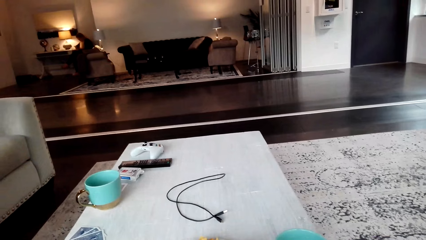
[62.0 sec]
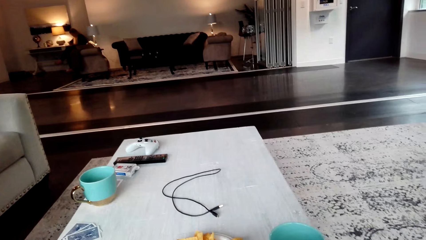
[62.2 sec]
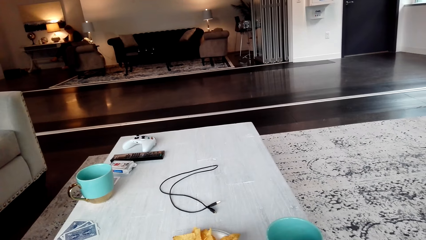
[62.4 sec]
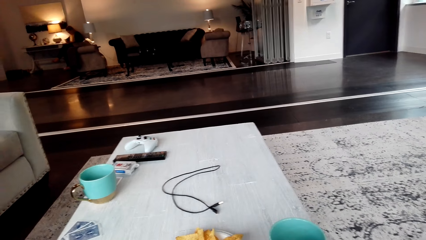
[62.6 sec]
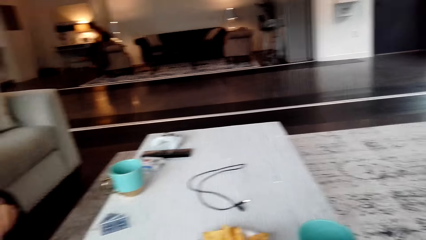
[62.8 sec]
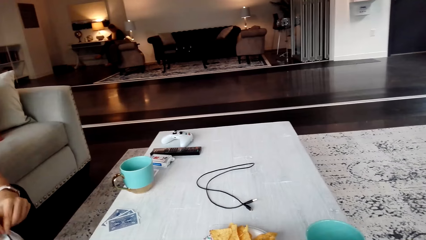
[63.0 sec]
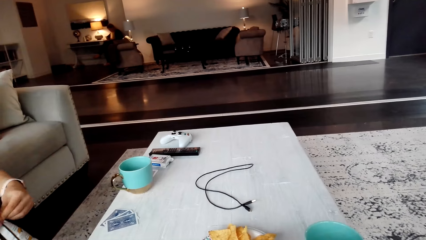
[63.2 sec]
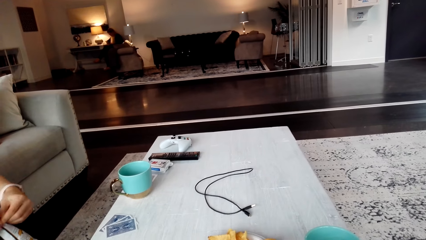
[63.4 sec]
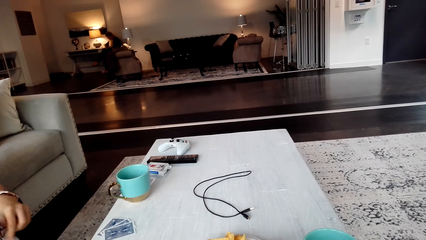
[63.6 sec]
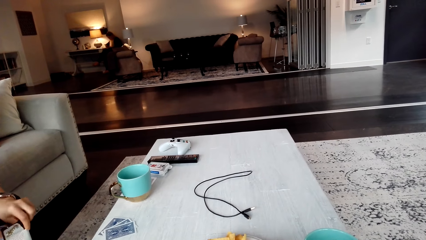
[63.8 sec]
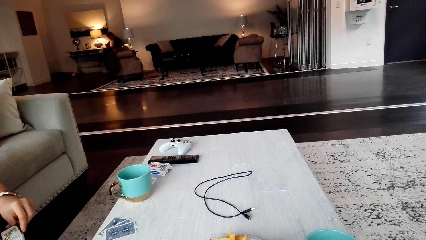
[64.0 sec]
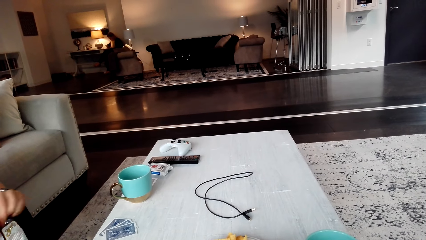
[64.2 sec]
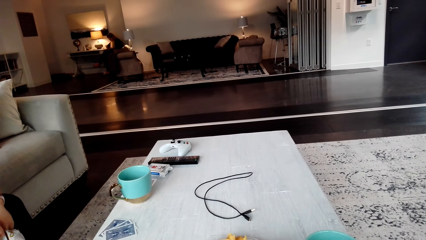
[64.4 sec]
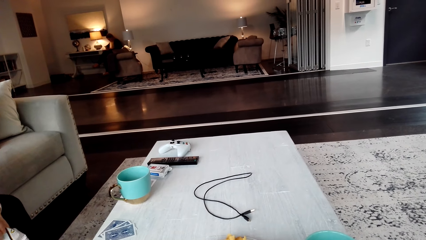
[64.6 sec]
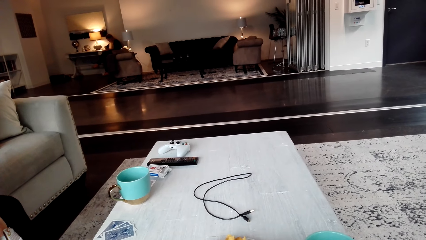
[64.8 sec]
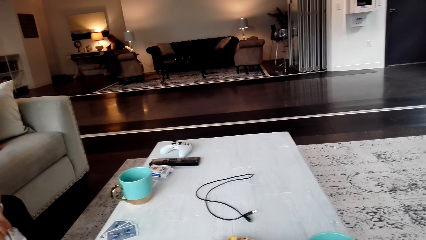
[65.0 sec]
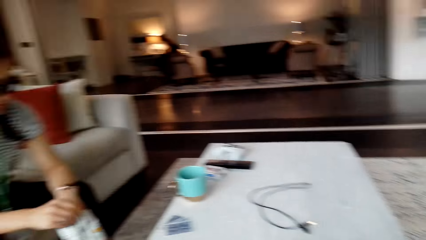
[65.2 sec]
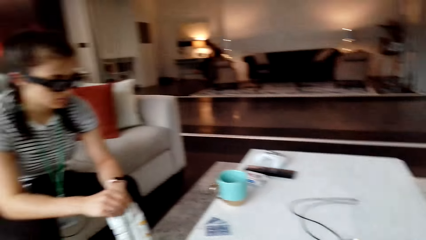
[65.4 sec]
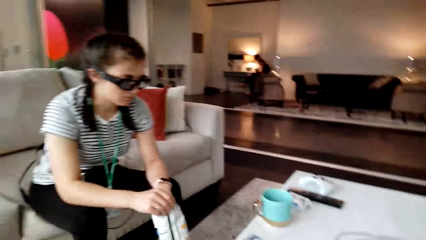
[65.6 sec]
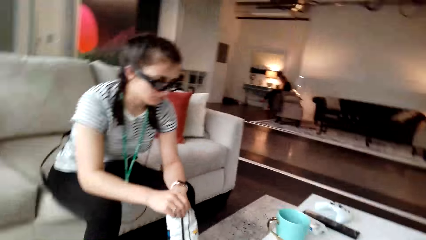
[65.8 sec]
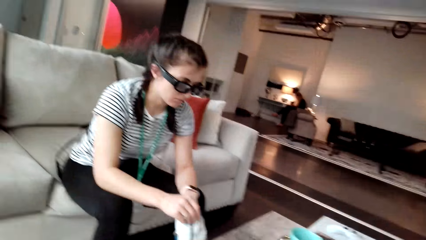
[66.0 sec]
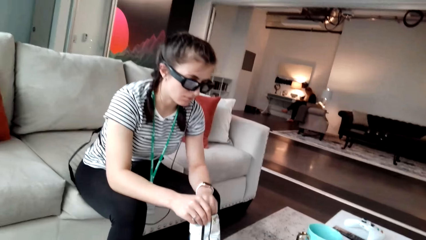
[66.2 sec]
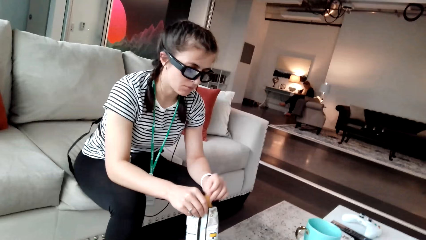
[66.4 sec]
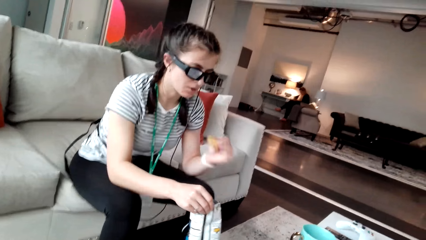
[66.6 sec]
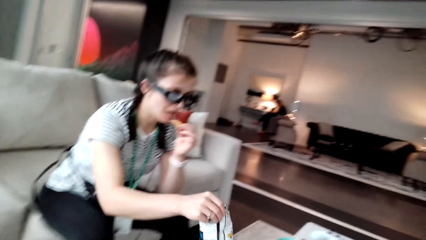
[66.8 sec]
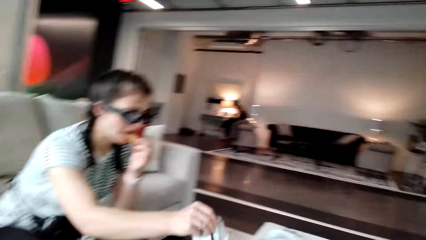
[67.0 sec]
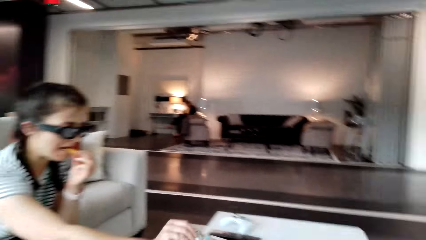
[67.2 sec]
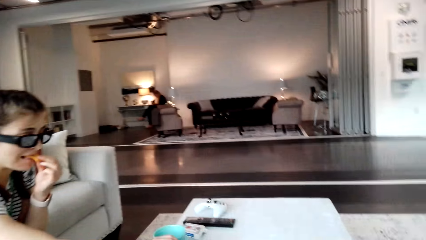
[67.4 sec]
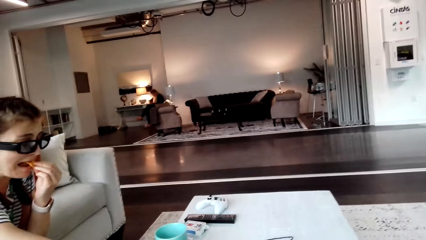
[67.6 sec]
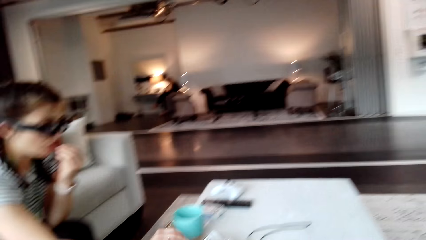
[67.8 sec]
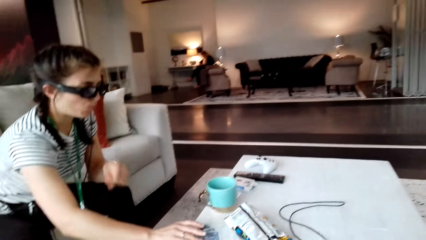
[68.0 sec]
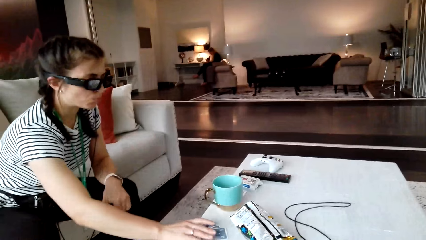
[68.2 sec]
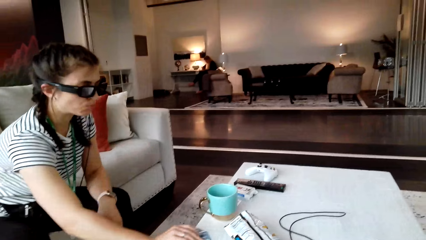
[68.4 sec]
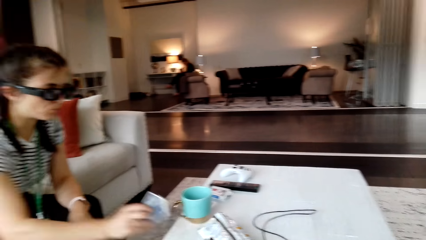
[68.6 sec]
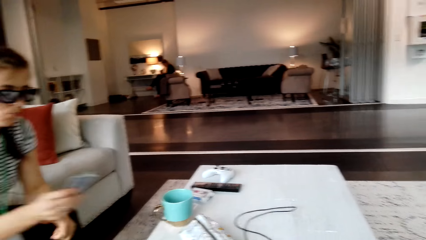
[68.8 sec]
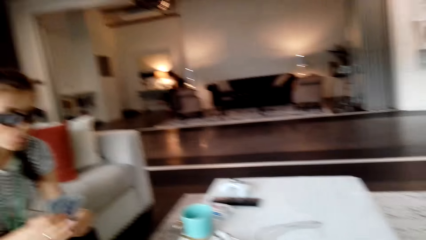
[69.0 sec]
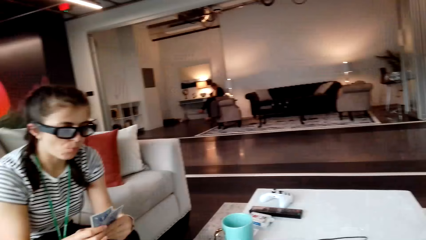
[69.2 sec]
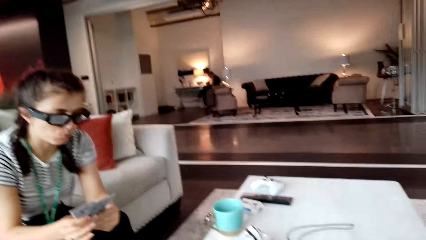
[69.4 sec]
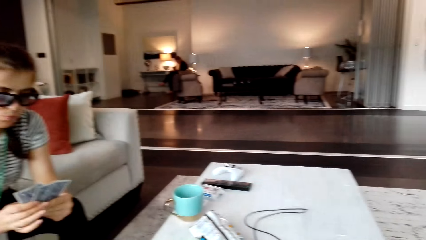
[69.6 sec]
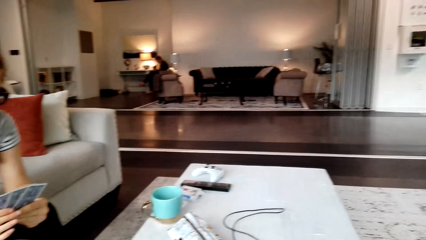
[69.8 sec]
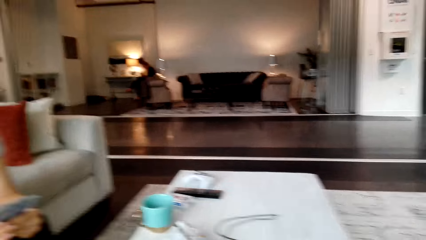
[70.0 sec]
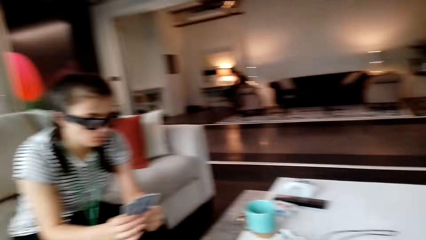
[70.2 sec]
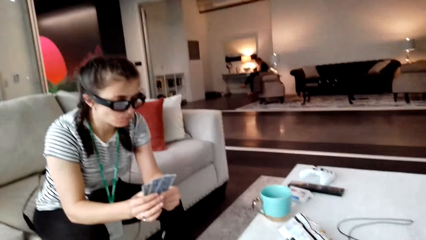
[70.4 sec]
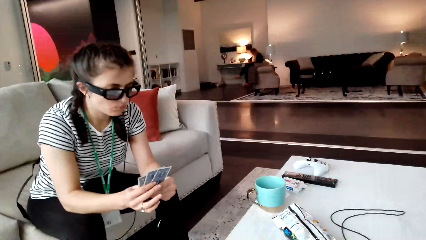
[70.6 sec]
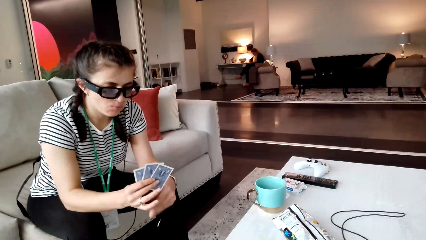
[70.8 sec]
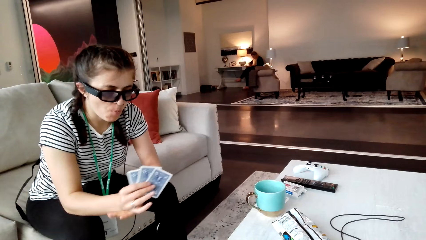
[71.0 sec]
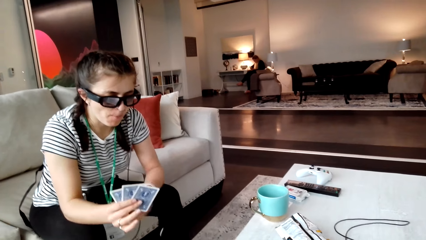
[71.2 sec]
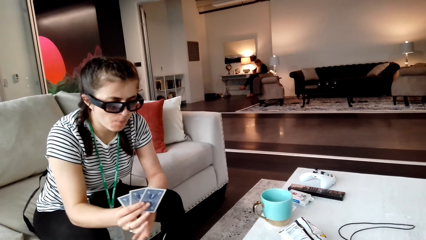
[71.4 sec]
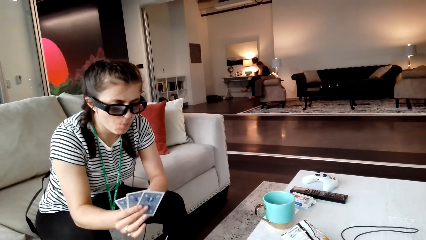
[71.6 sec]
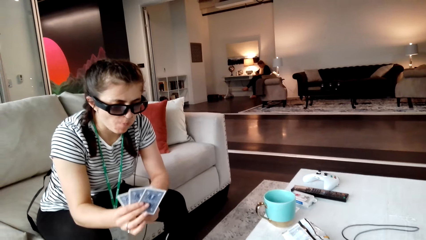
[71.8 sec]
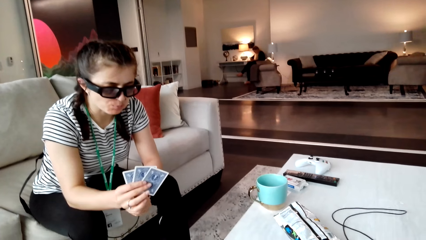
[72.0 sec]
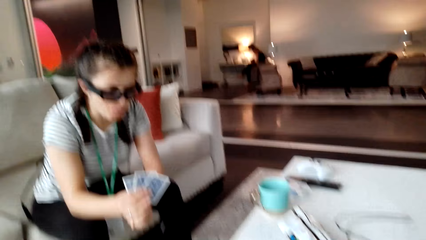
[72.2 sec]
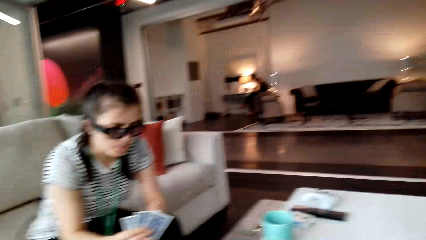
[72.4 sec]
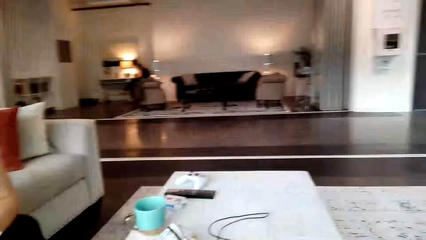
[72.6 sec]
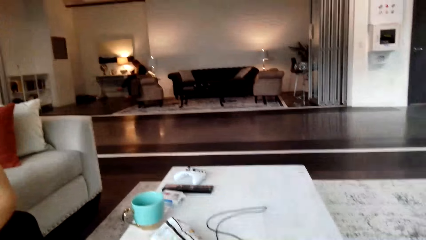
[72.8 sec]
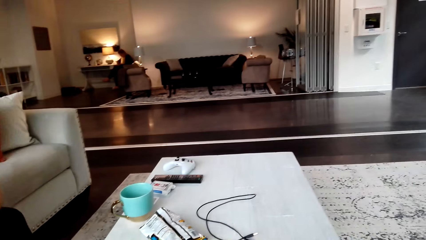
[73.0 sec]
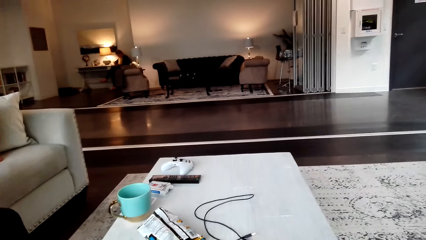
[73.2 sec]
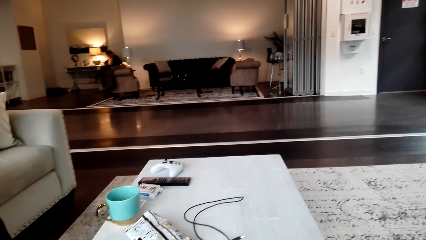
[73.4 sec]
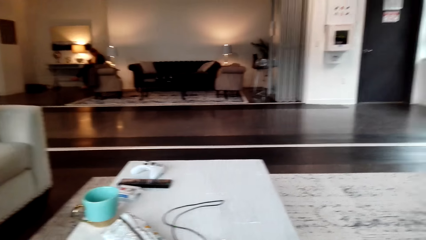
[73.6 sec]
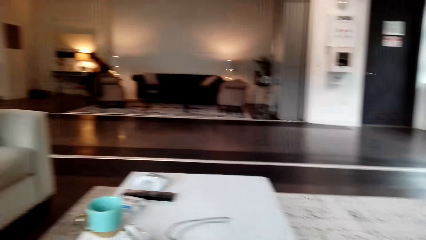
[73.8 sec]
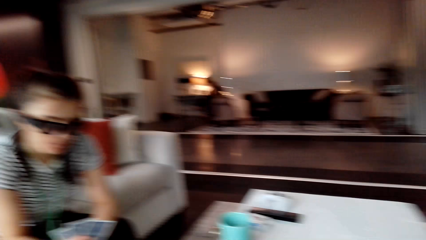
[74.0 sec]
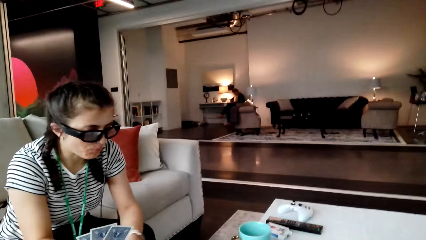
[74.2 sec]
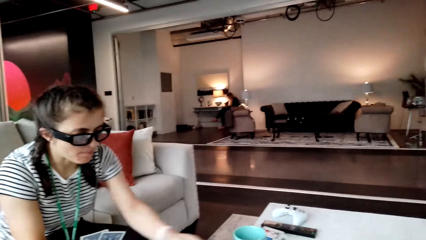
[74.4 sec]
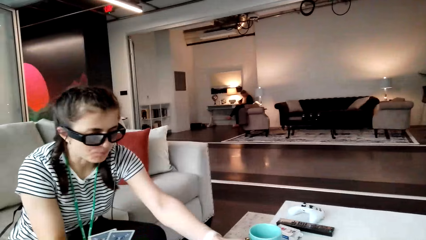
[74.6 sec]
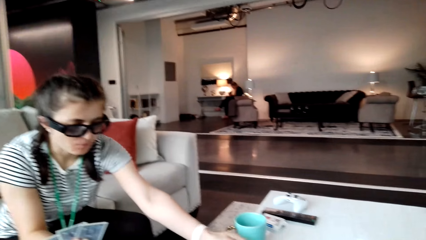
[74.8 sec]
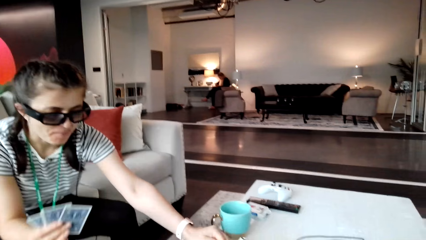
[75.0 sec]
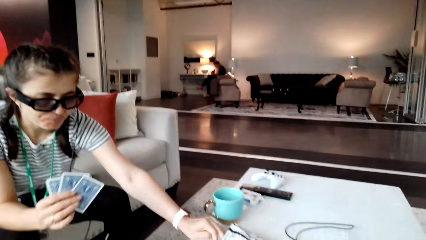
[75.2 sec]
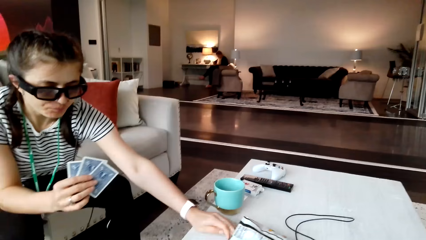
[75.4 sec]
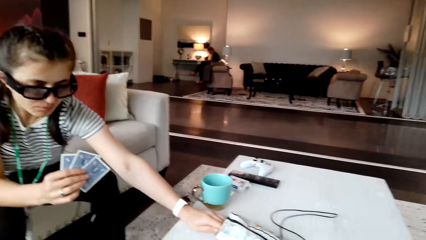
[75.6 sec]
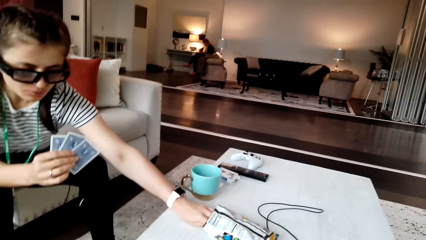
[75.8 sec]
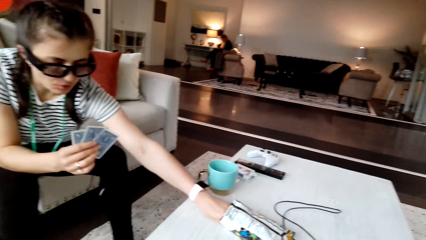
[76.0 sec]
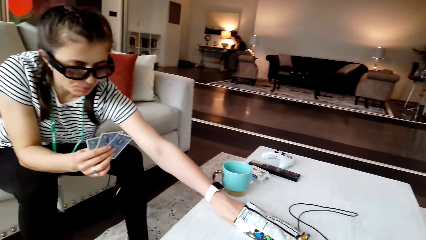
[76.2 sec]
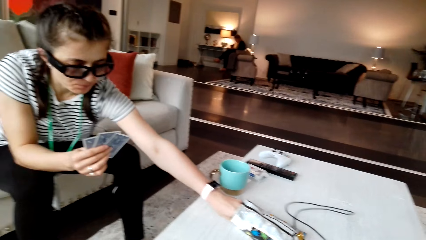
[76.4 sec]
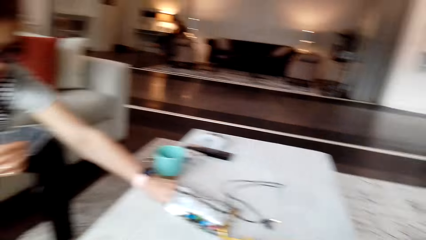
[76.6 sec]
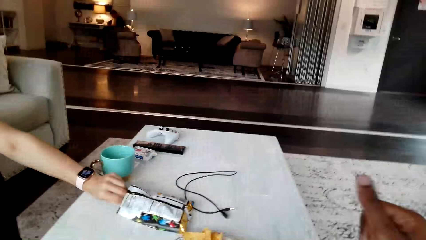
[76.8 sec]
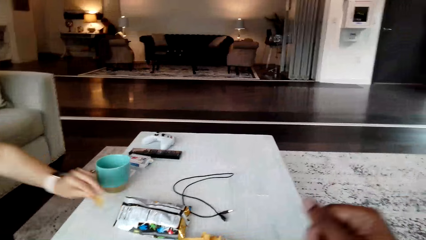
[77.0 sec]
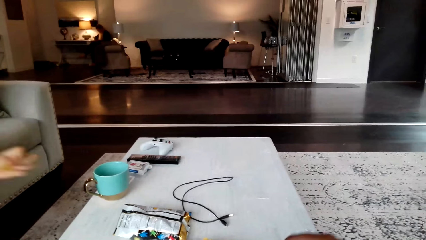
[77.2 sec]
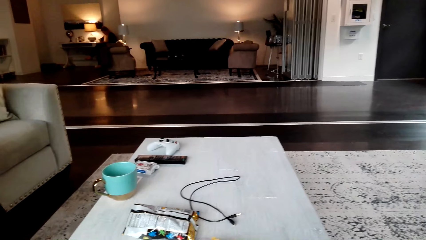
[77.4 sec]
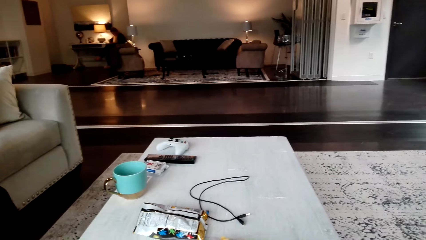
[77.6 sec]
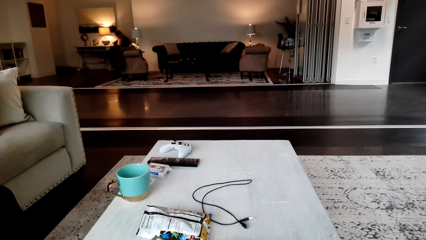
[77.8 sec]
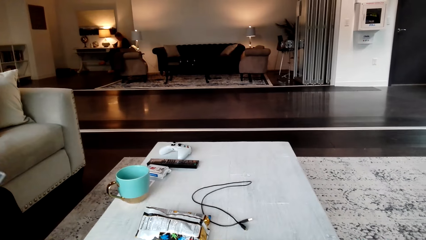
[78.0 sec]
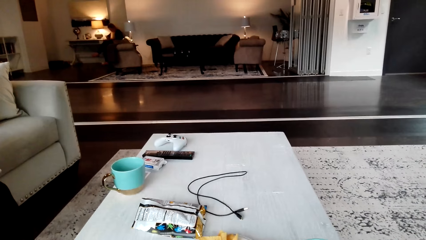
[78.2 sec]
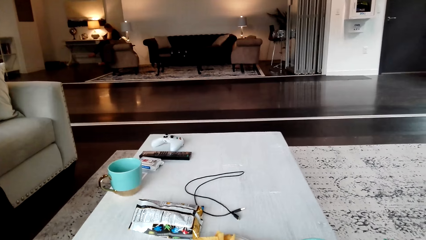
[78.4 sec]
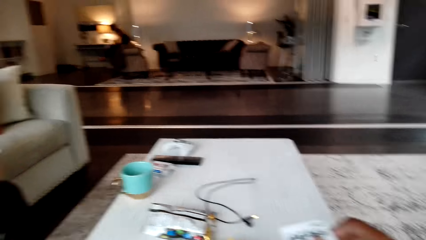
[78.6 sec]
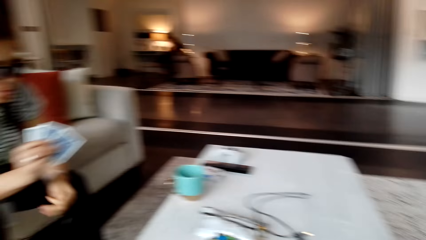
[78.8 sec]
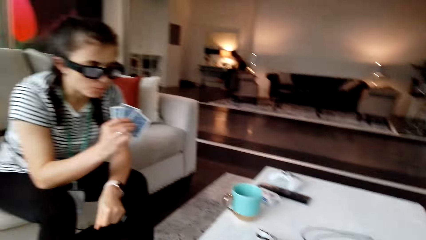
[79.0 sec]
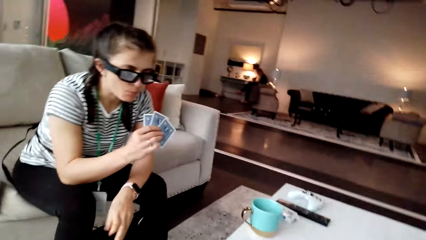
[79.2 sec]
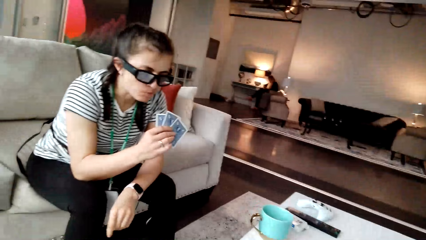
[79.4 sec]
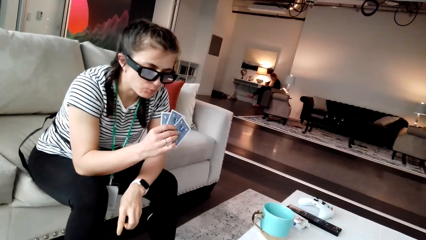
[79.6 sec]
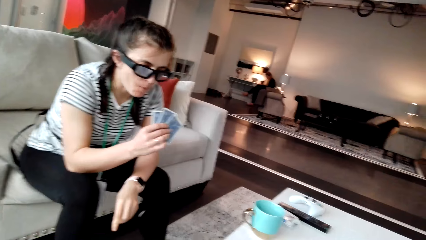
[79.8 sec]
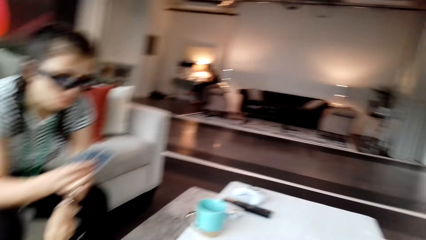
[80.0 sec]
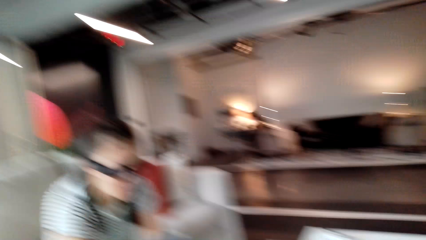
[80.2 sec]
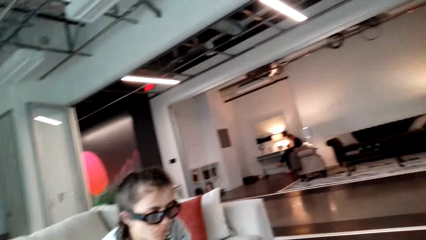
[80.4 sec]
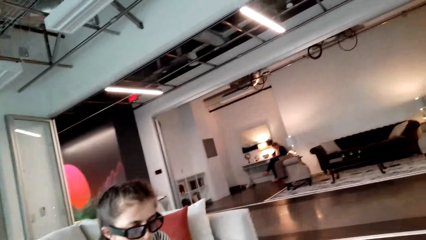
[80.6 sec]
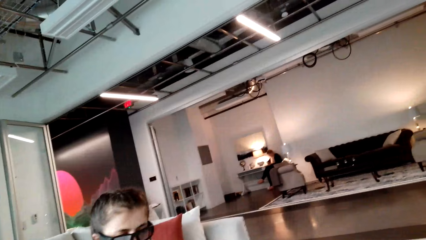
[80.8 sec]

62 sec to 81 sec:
A woman takes the crisps, eats the crisps, and puts the packet of crisps down on the table. The woman picks up the cards, checks the cards, and shuffles the cards. The woman scratches her hand. The camera wearer converses with the woman. The woman takes the crisps in the packet. The camera wearer moves the hand over the table. The woman eats something. The woman holds the cards and checks the cards.
